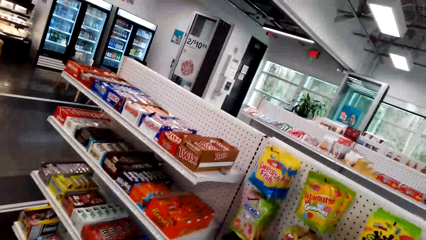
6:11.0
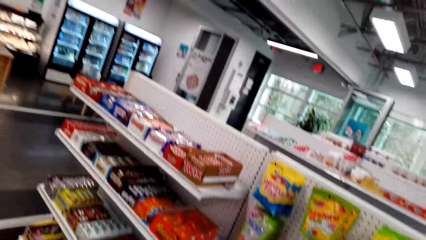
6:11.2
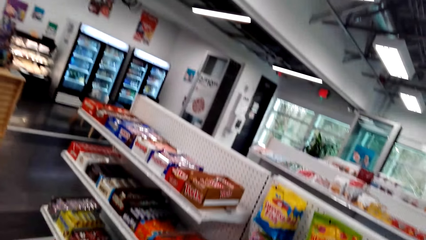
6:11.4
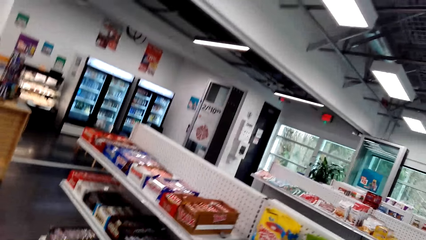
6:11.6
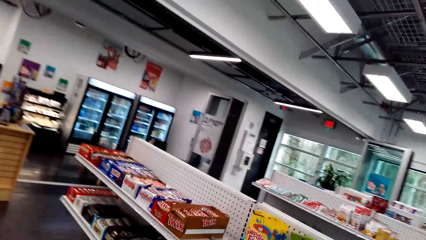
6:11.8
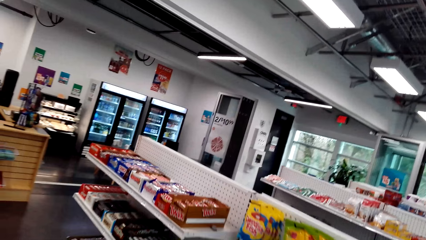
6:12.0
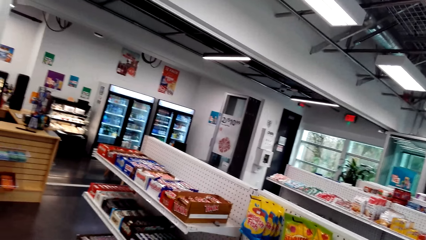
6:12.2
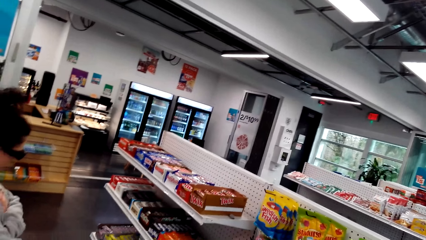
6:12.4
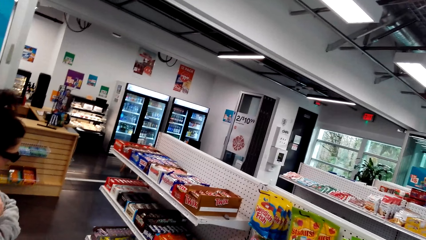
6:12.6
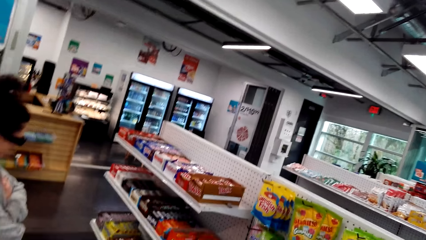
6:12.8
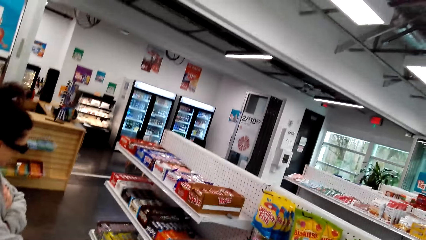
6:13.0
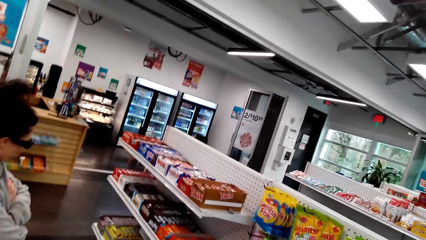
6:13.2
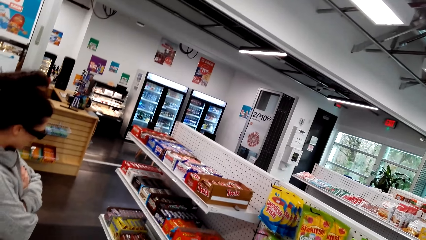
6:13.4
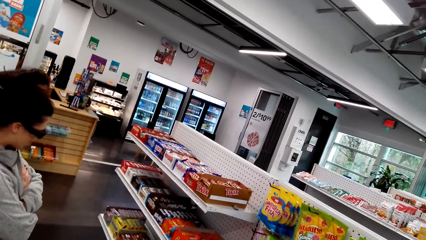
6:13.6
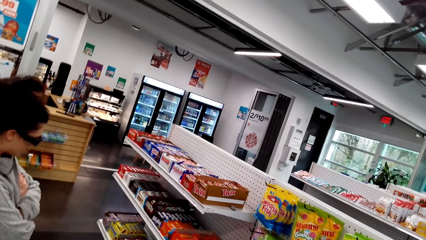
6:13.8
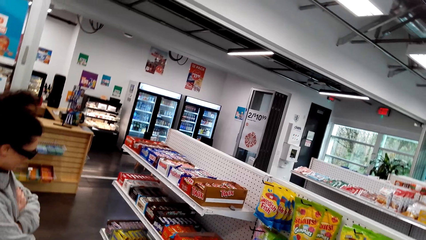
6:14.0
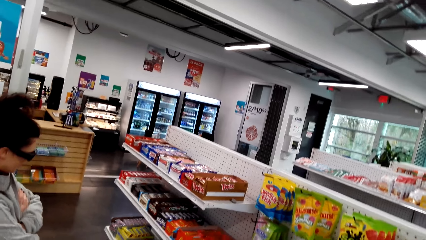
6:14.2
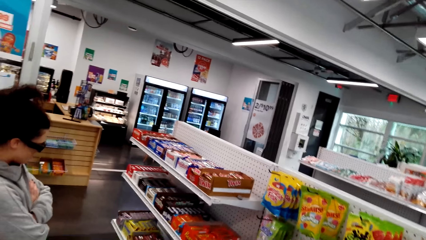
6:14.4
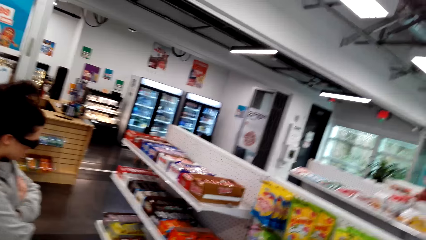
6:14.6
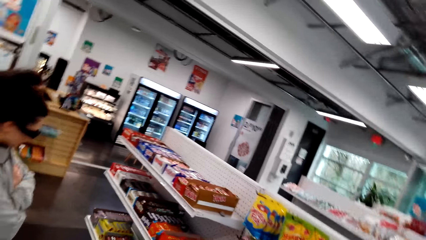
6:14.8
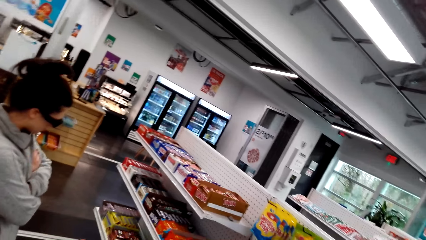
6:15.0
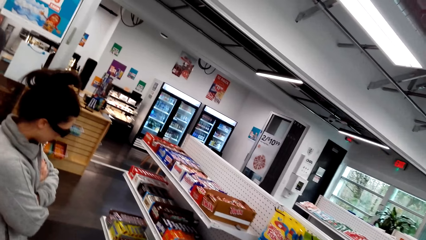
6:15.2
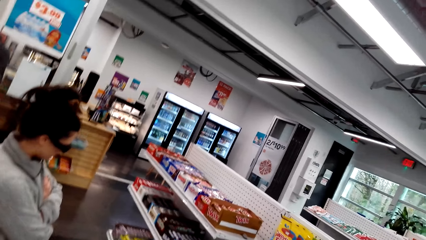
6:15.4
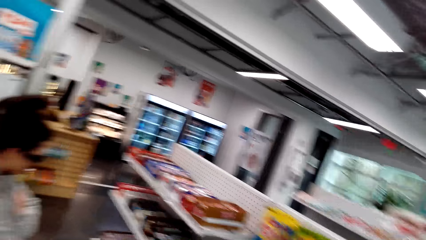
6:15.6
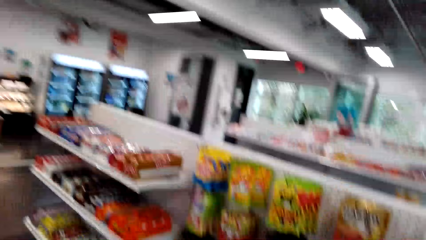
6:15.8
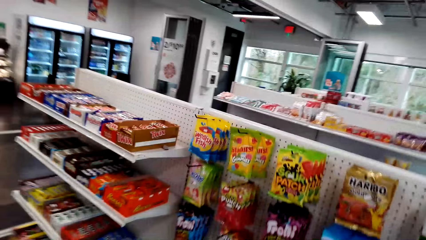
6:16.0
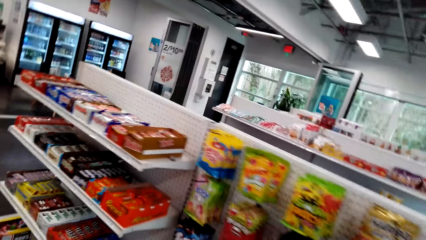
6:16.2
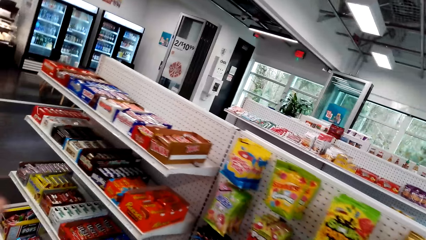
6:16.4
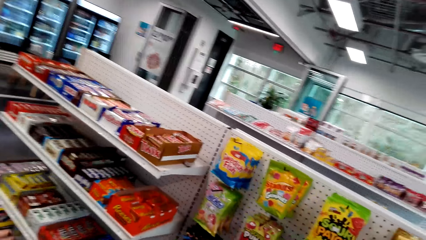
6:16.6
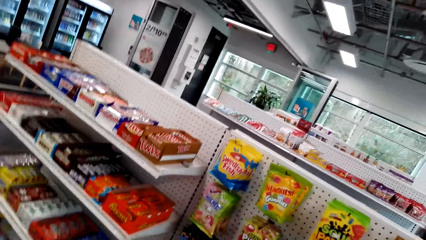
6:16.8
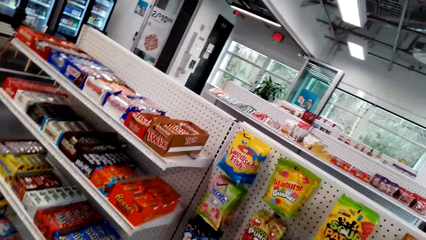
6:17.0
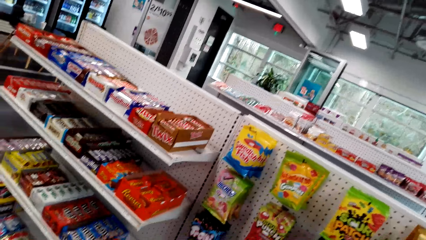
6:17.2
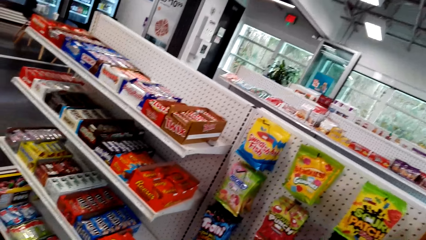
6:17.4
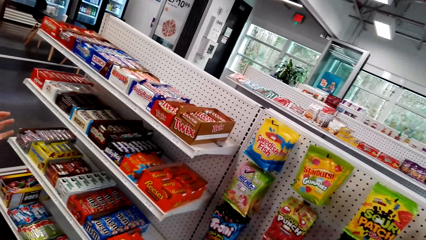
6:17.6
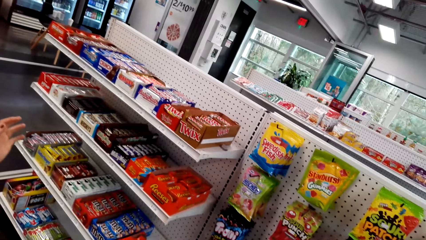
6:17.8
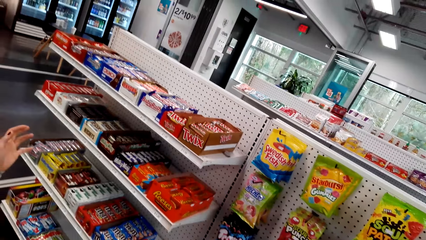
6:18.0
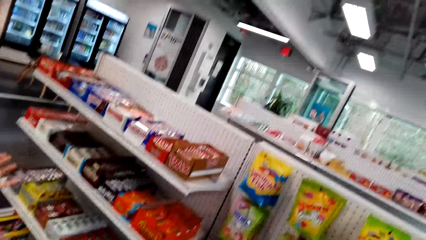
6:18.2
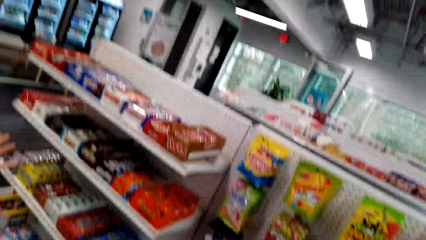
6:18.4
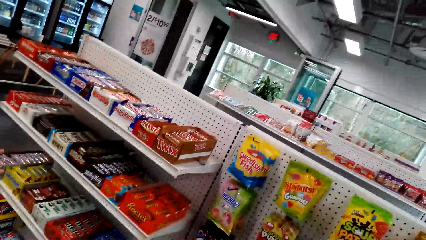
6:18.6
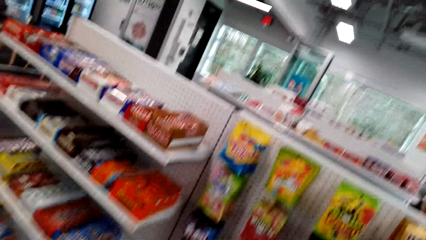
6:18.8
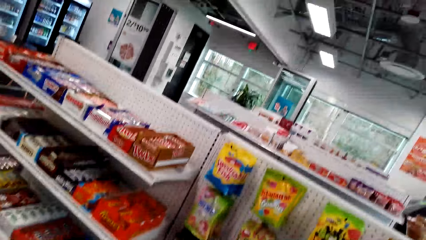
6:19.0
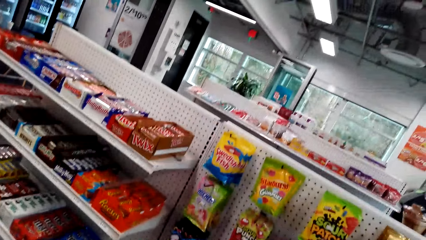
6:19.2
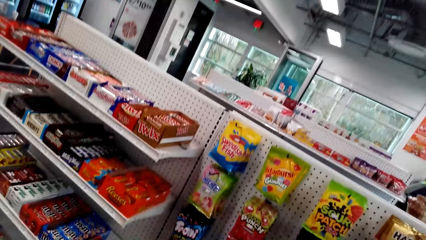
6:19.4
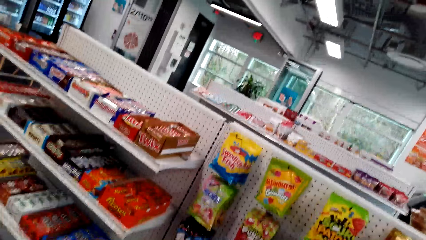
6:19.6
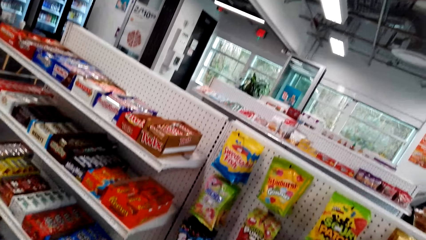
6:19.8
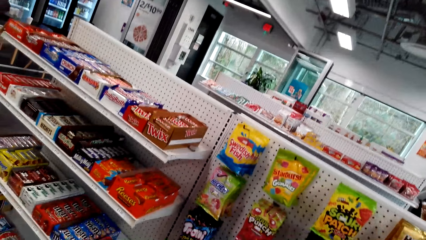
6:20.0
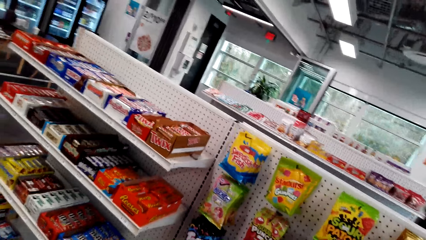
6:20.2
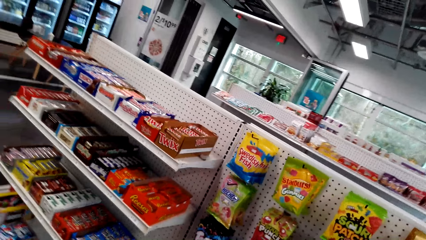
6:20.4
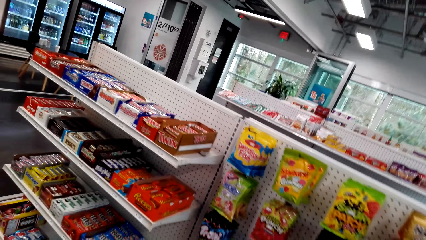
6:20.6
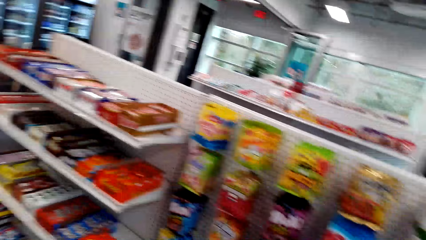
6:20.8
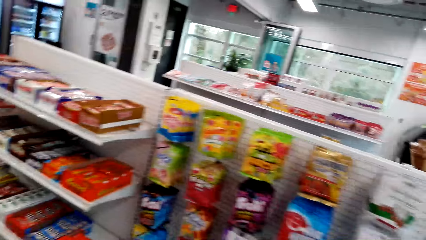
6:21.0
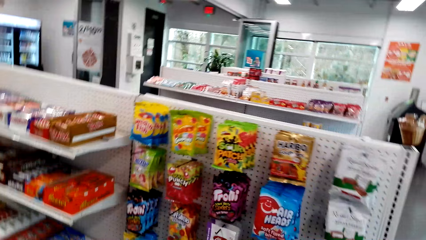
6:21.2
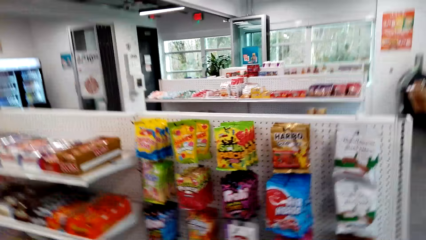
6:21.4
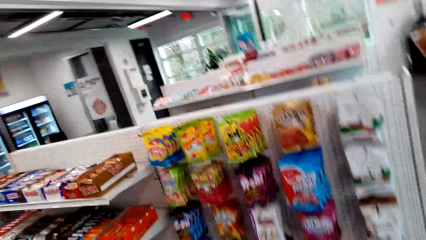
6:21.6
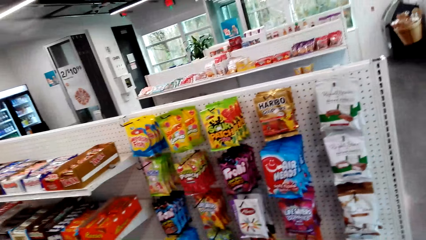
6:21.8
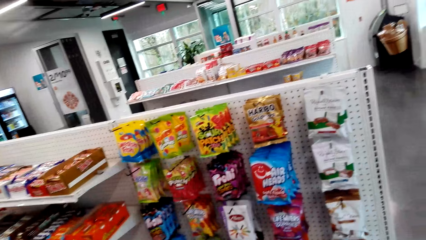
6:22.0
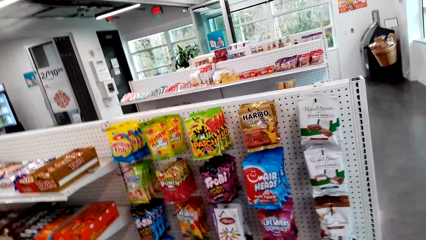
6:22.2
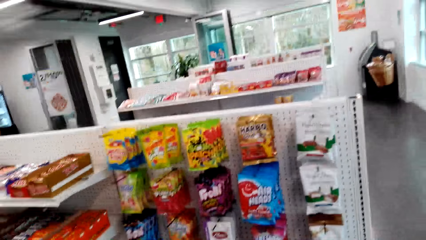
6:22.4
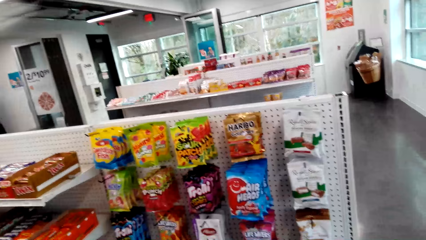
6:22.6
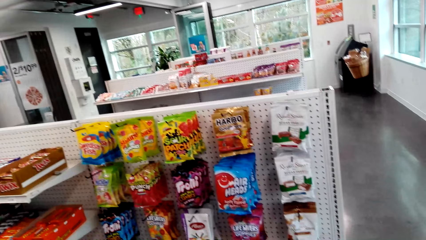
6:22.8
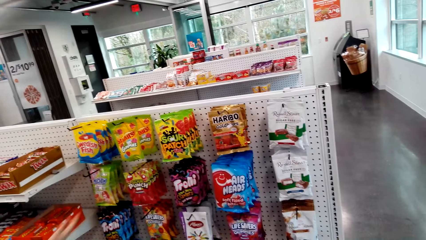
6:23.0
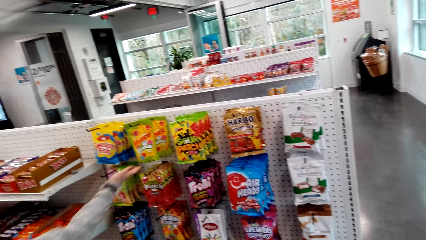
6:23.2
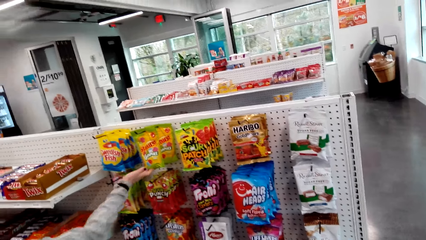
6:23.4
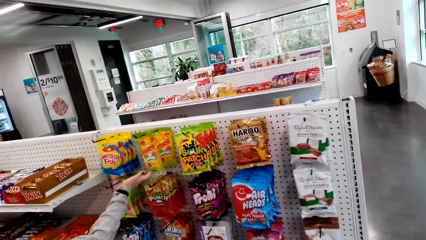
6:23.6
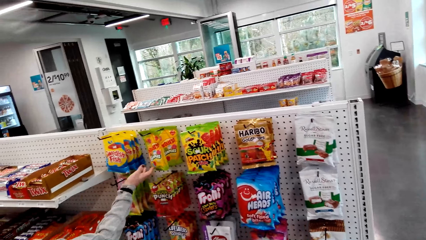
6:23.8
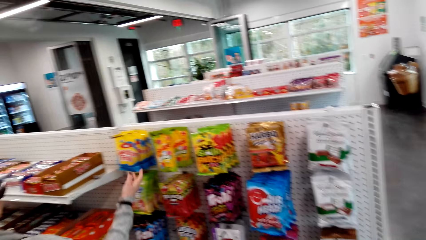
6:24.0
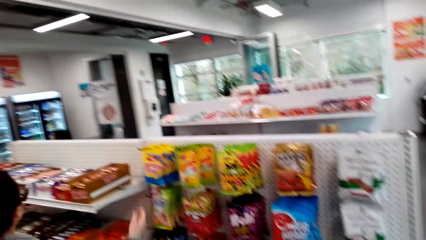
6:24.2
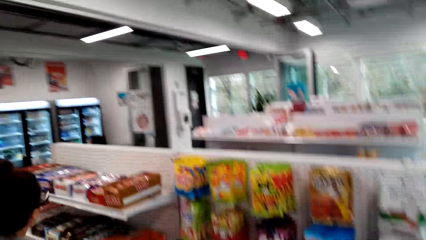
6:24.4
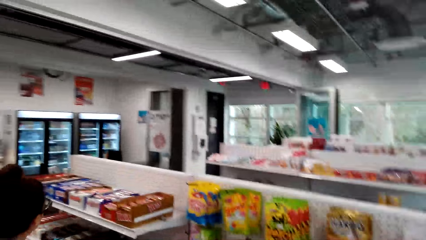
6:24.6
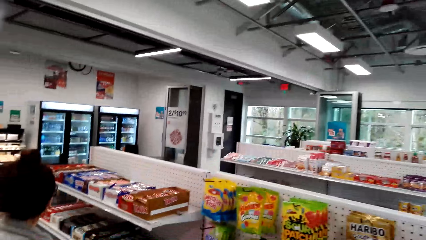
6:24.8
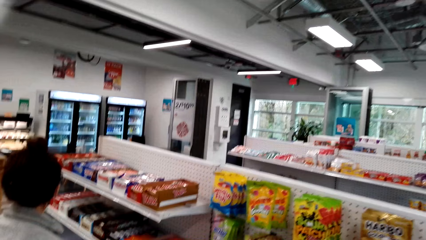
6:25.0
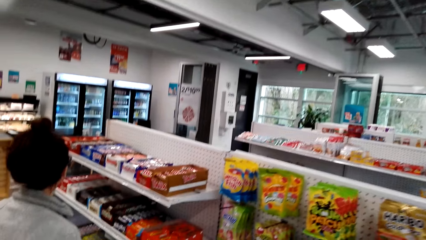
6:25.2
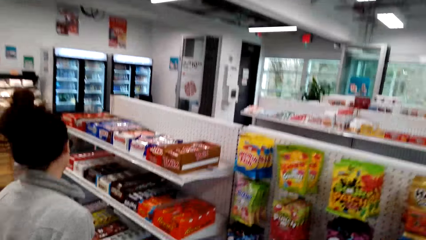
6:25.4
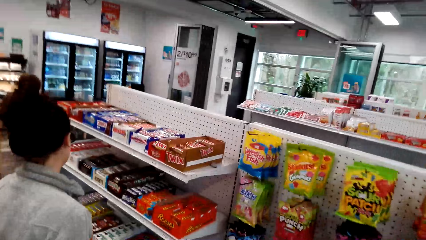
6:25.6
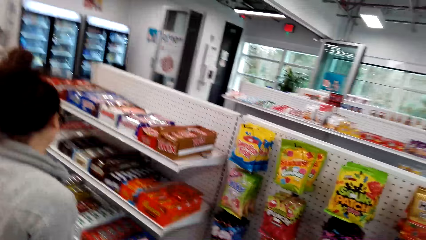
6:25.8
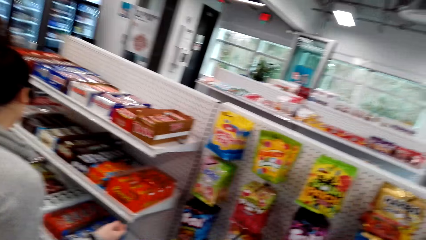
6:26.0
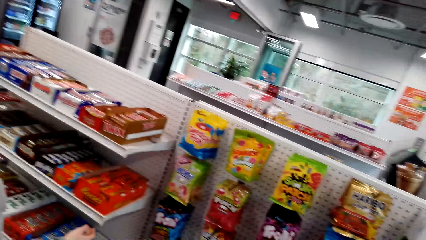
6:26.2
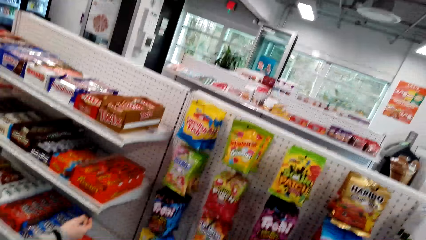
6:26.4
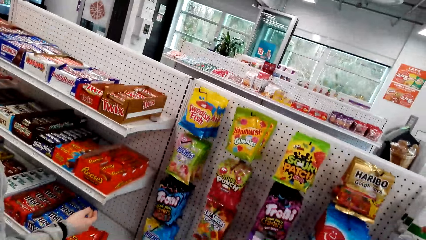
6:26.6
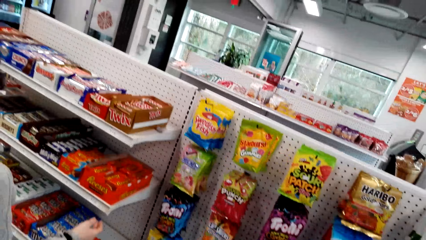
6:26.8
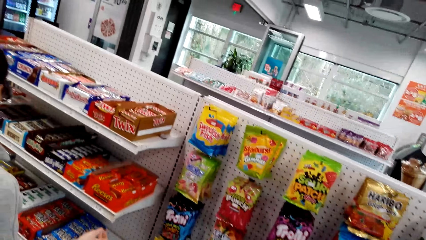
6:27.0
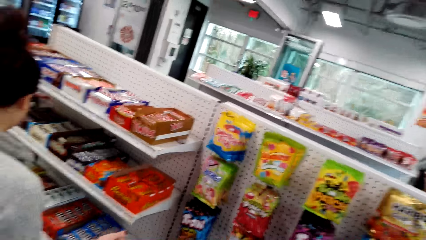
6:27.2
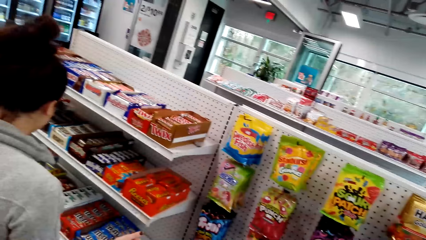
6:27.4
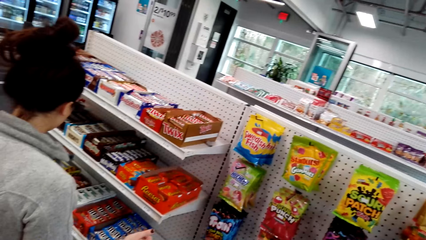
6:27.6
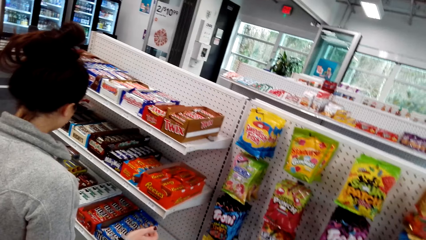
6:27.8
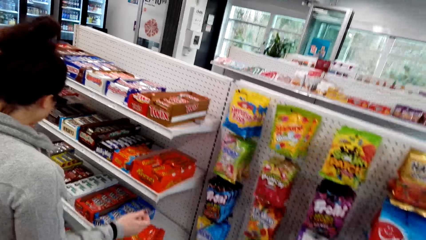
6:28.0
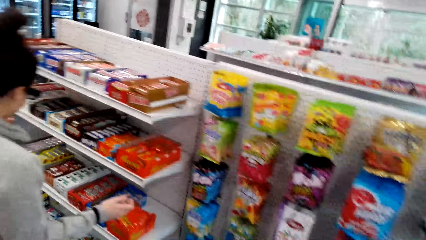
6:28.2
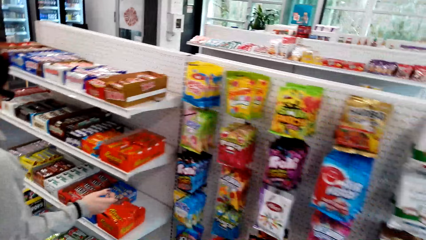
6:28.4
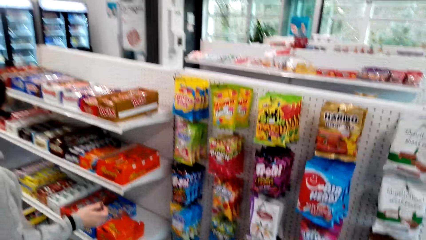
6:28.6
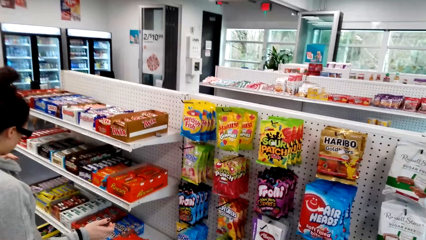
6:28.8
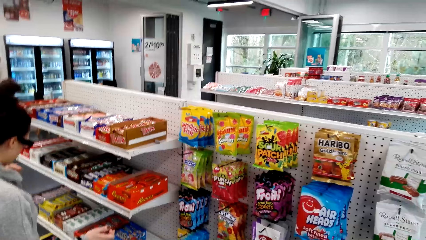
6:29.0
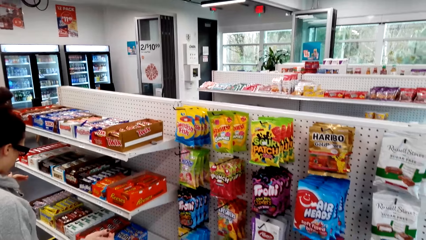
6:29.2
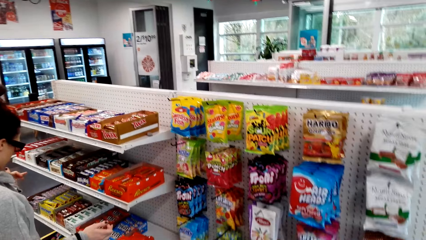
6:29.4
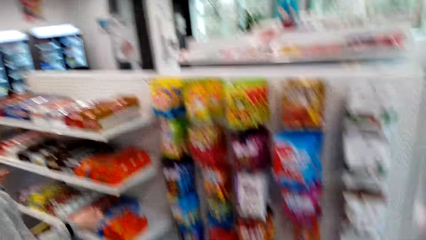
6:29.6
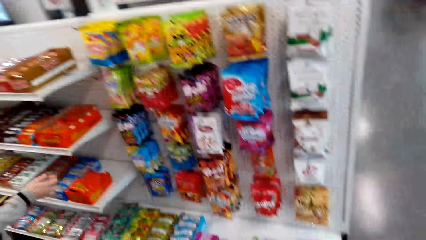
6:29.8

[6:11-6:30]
A woman looks around the shelves. The camera wearer looks around the shelves. They converse with the woman.
